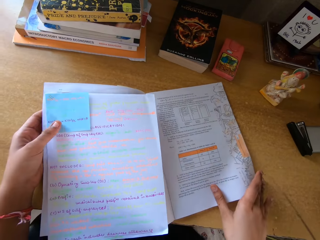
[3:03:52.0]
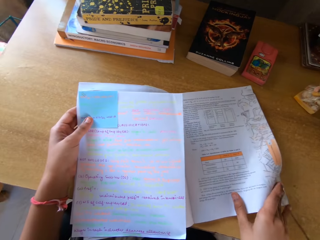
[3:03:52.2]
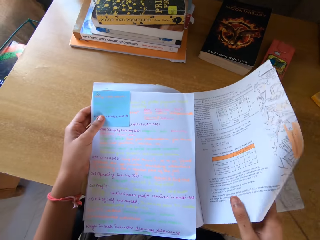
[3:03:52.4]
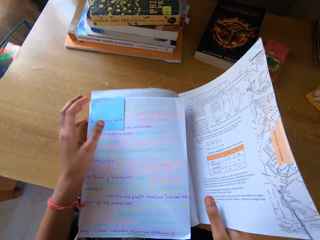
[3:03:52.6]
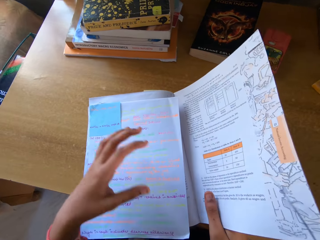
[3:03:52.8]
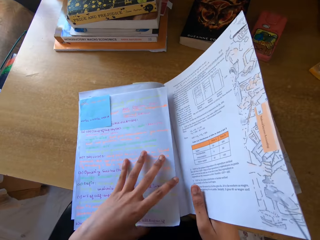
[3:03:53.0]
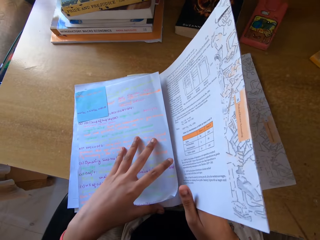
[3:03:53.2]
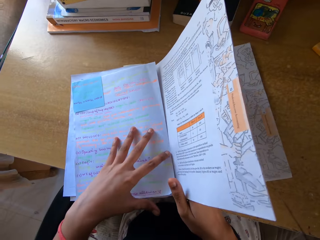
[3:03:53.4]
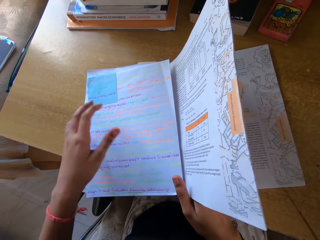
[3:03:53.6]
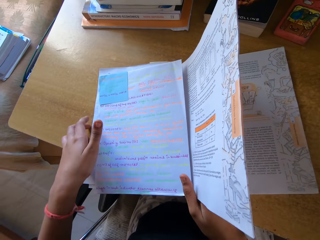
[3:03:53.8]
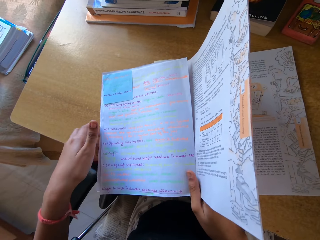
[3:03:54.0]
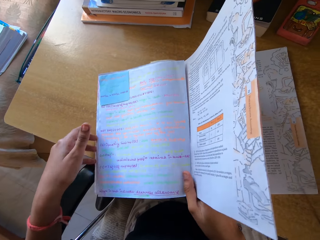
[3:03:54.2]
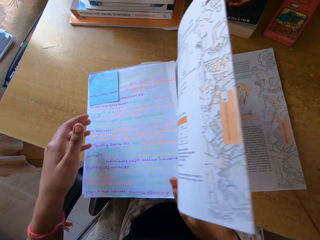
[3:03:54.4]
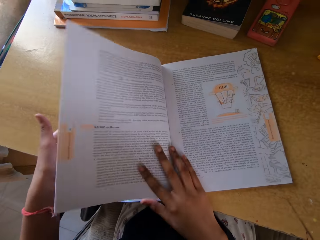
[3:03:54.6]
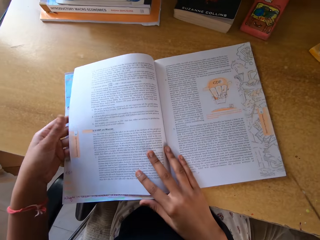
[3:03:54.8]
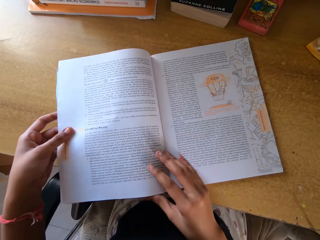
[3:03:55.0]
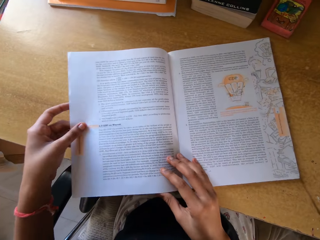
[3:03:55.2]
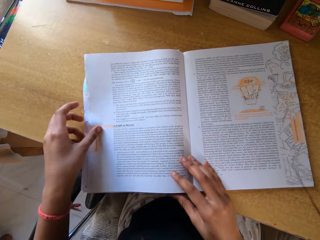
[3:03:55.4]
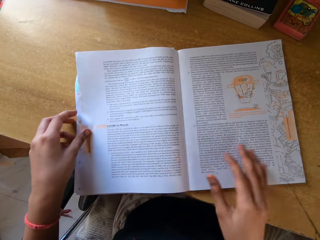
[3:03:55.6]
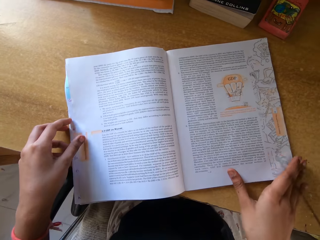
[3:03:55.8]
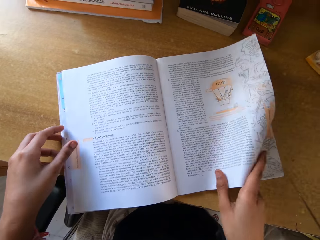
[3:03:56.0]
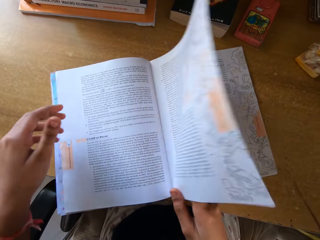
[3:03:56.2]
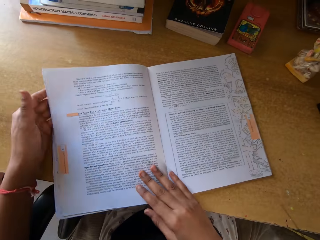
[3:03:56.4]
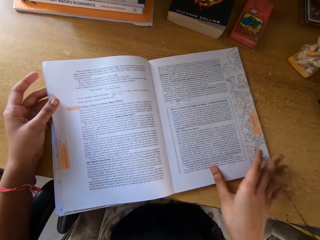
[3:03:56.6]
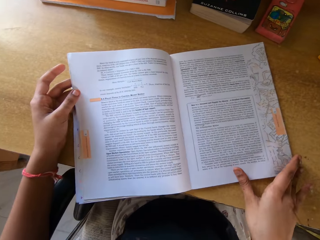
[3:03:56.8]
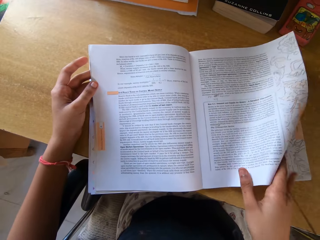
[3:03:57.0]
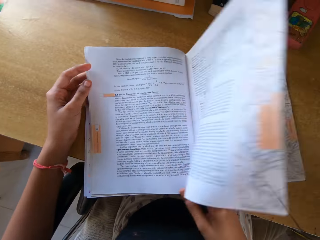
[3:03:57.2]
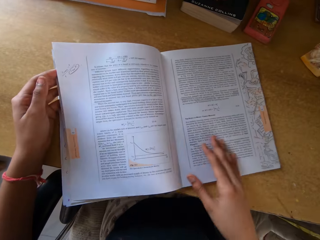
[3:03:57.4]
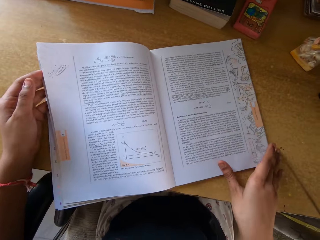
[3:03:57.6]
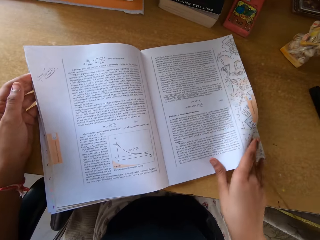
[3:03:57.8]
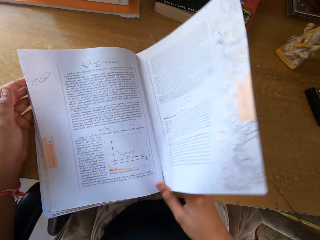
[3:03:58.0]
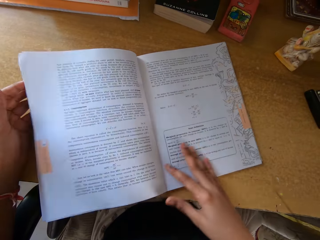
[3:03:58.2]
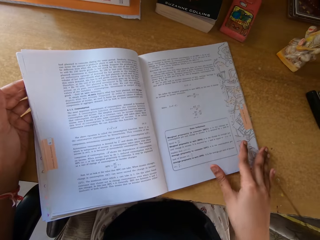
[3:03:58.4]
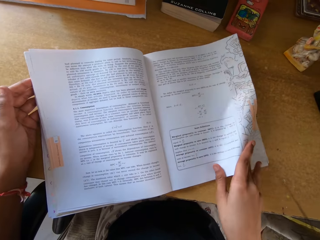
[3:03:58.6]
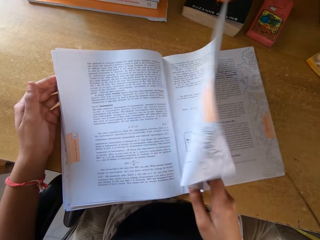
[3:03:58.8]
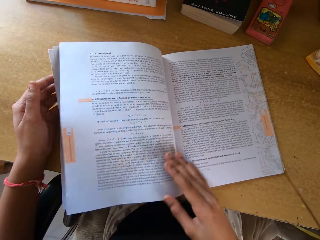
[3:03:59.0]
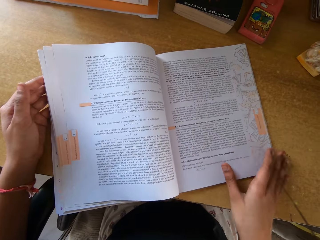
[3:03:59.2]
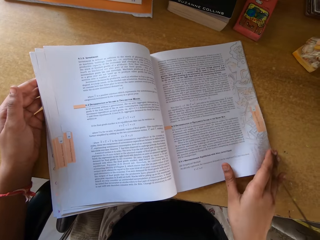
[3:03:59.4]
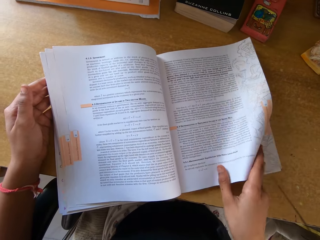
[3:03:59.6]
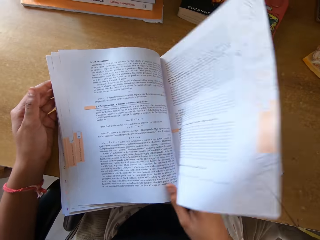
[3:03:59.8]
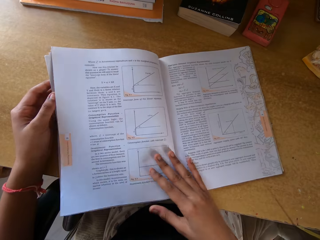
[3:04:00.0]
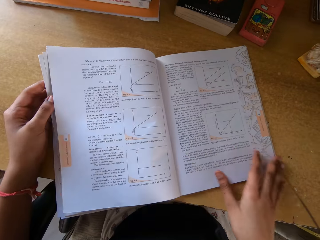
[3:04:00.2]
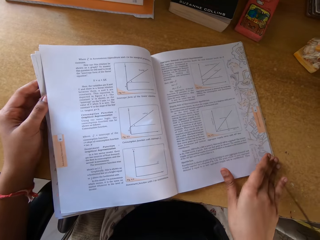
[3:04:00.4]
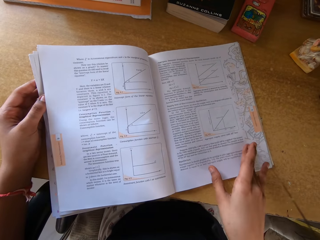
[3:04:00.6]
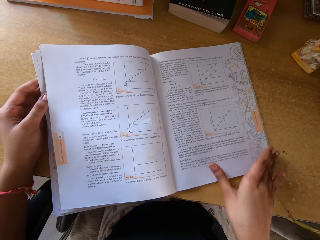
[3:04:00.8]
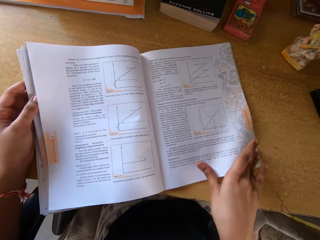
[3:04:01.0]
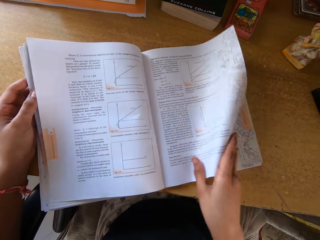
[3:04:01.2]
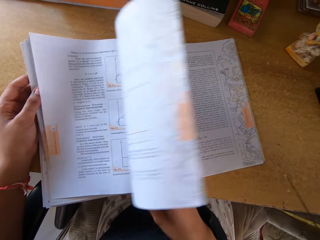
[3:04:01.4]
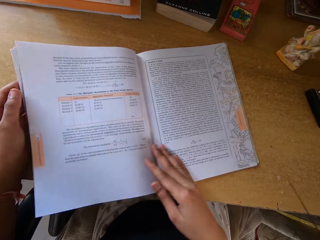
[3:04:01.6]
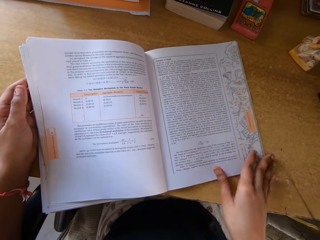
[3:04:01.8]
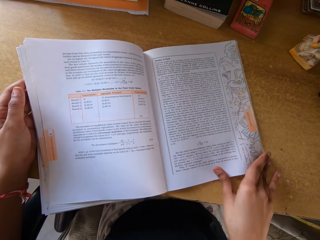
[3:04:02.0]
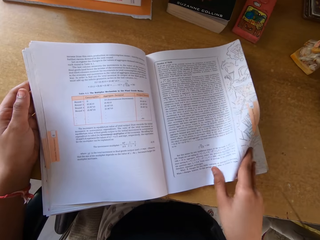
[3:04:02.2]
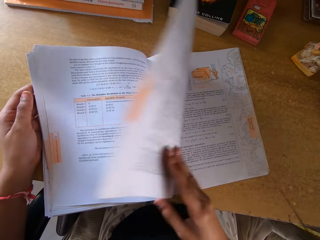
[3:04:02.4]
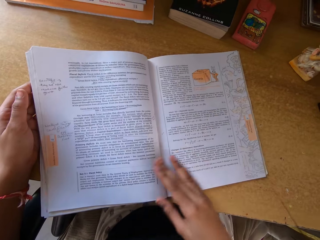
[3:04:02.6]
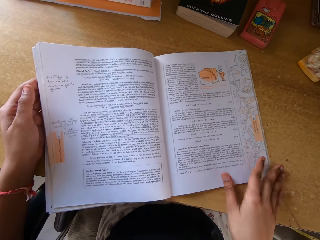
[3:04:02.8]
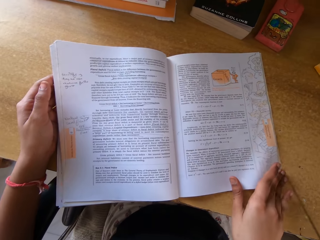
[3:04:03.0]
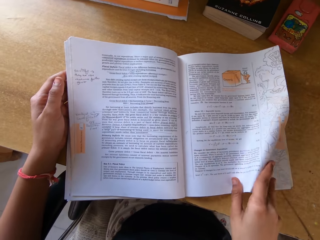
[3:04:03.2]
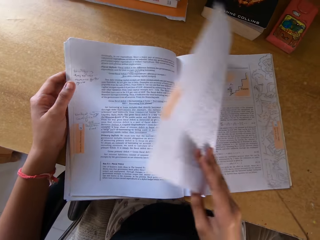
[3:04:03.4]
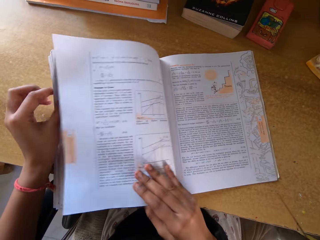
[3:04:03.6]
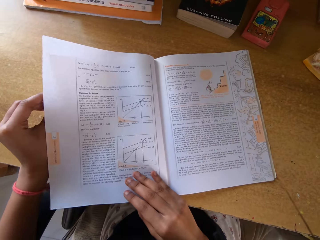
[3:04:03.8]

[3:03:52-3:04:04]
The camera wearer adjusts a page in a book.

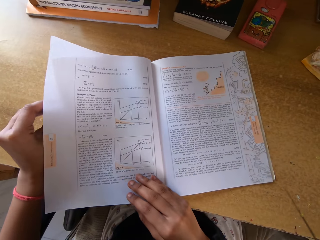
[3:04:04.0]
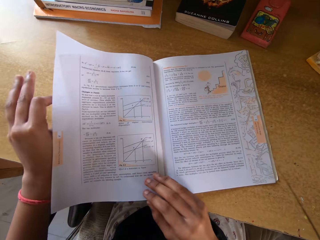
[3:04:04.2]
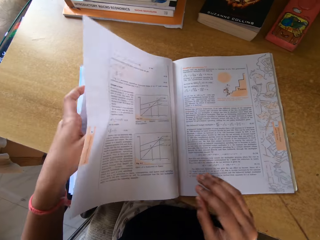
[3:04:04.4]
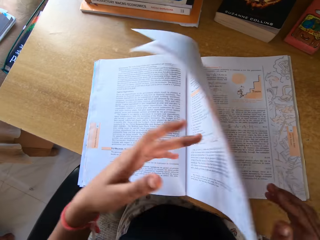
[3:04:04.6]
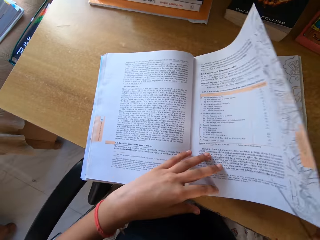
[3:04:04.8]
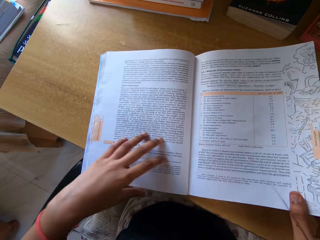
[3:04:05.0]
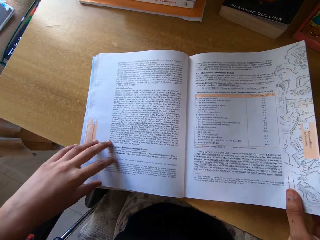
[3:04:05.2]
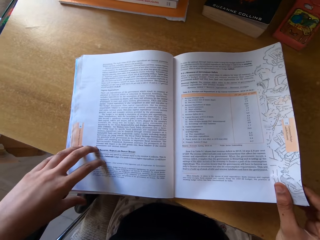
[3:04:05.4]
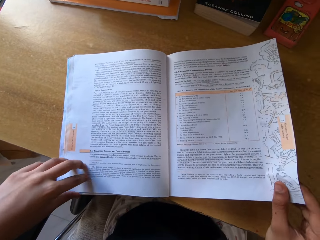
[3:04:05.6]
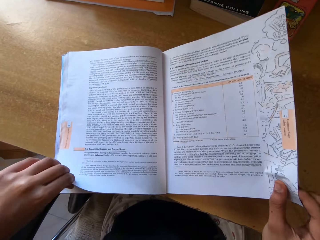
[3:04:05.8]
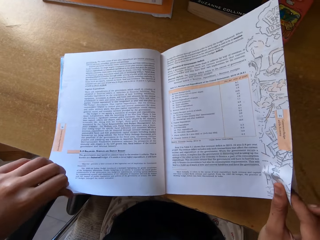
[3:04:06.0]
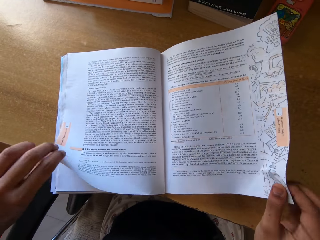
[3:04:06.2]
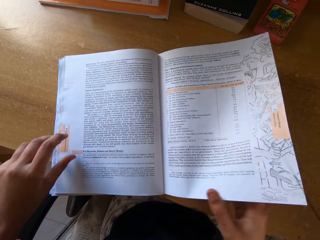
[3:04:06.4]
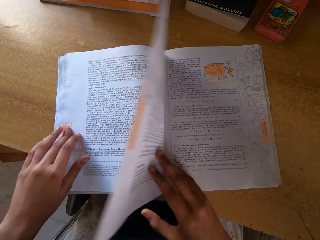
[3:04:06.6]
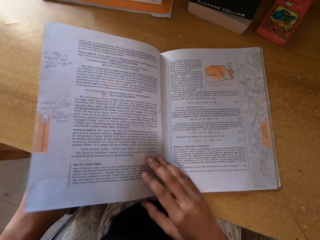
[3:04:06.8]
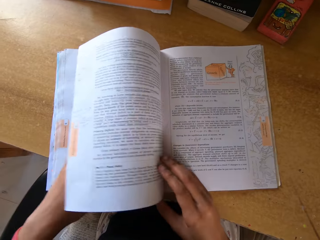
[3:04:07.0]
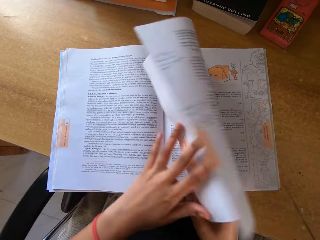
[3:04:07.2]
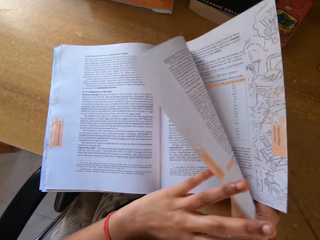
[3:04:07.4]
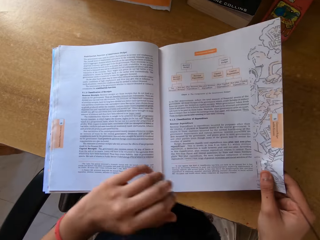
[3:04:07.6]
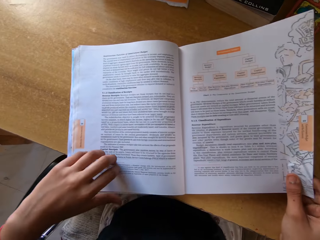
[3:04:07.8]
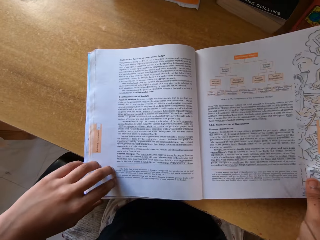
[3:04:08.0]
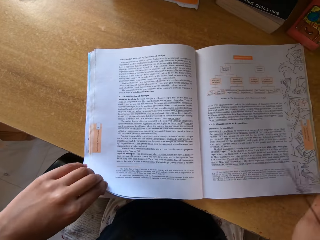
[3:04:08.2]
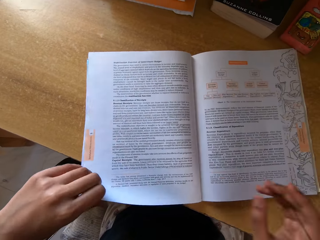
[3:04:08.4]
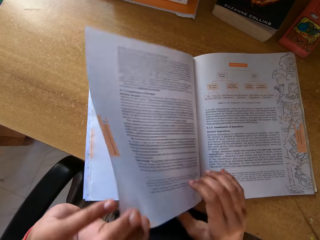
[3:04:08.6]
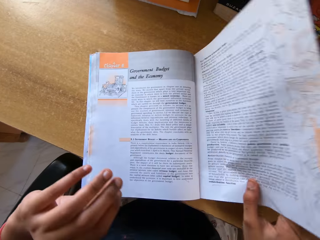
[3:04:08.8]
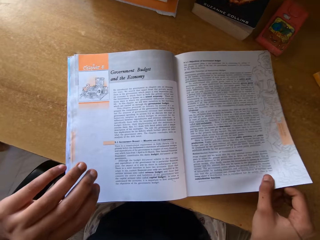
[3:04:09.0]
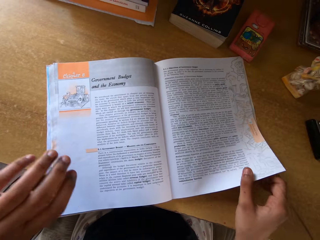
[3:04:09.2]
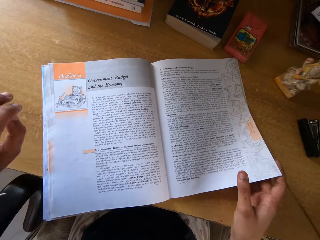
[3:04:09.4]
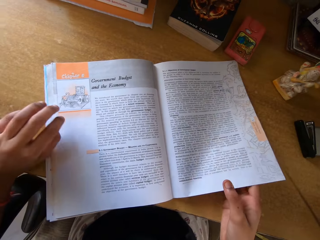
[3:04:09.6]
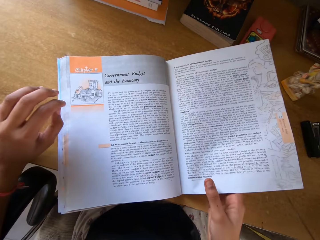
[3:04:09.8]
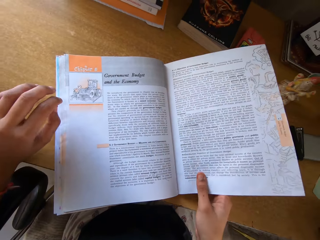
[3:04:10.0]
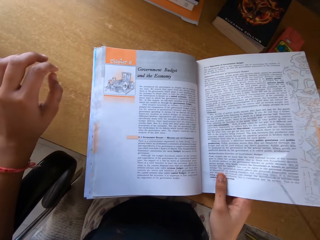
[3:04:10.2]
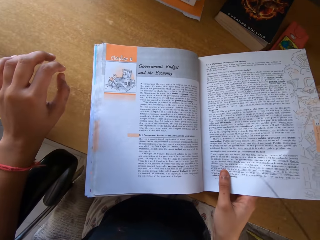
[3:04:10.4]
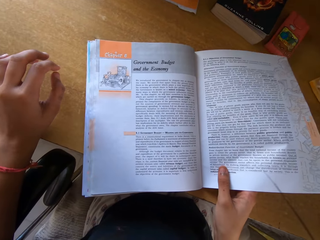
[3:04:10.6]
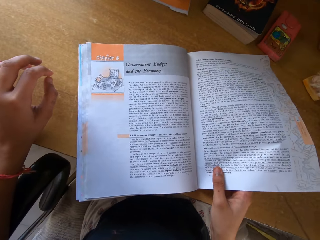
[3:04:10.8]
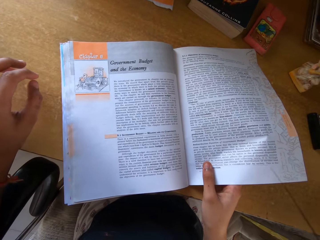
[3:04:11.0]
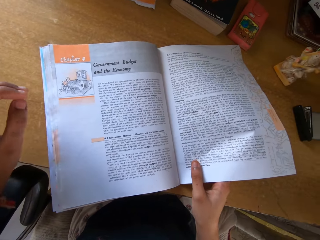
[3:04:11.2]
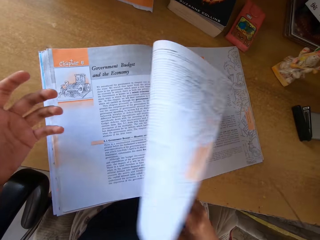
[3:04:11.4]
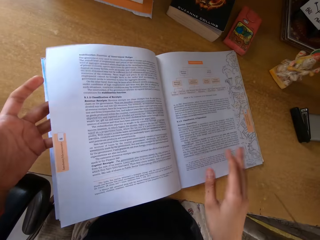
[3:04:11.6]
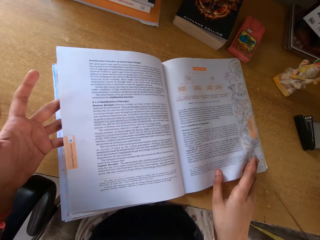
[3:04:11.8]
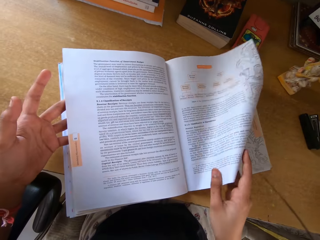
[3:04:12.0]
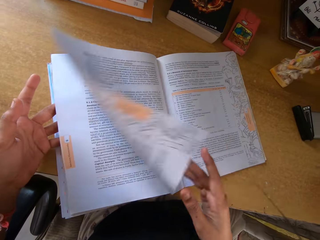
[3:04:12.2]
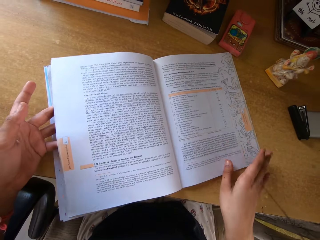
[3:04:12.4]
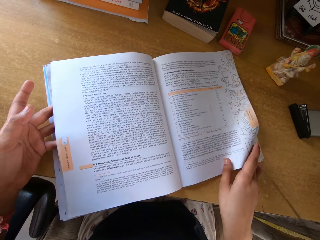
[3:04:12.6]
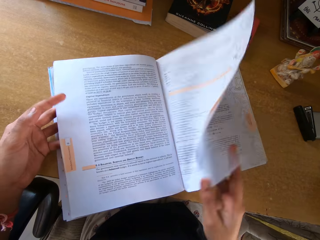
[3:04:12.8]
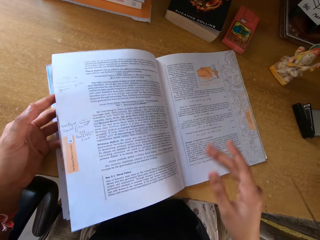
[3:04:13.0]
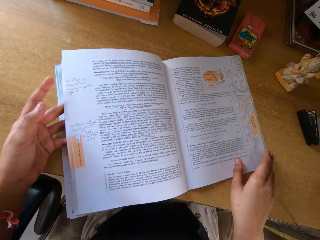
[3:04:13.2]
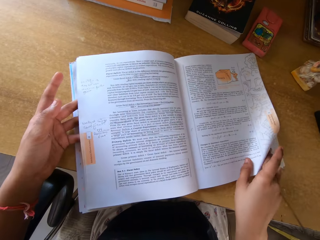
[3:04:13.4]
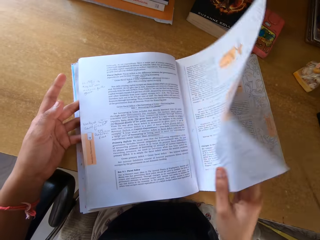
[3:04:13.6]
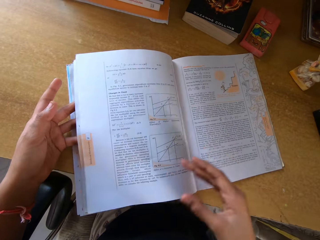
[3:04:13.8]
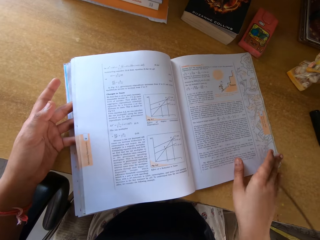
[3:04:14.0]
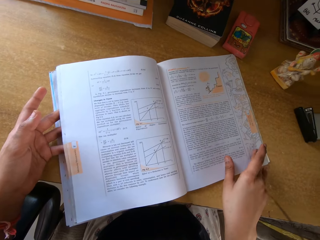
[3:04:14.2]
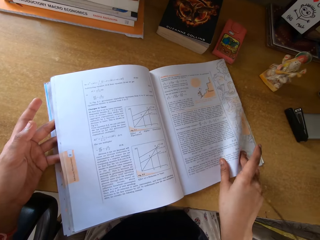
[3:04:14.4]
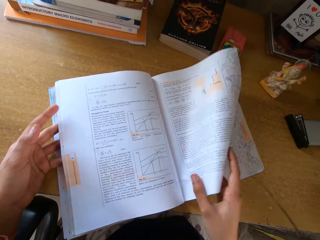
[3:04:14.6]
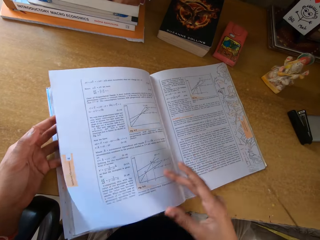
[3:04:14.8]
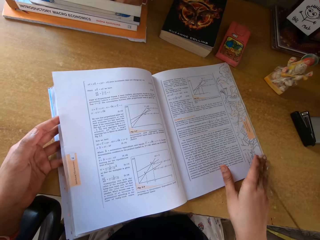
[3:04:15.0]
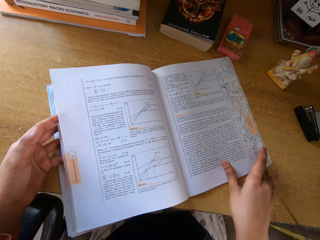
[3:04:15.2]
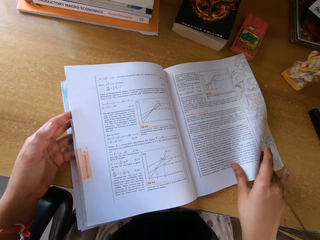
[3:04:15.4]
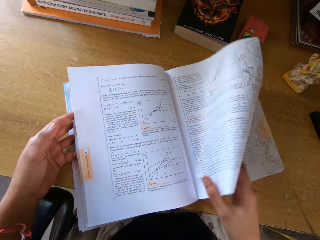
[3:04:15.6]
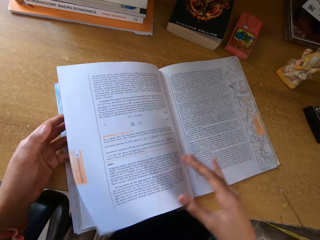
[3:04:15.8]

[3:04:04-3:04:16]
The camera wearer looks at the open page of the book. They open pages of the book.
